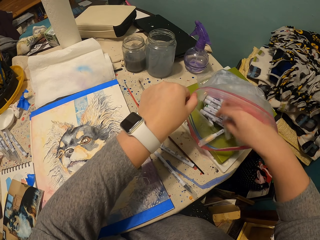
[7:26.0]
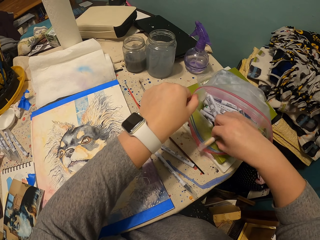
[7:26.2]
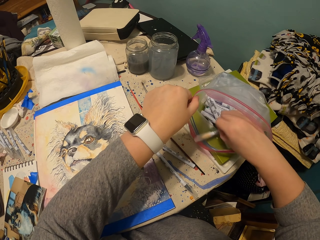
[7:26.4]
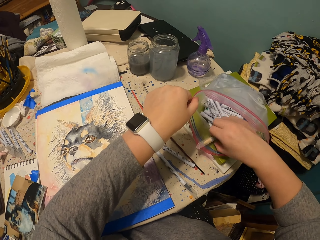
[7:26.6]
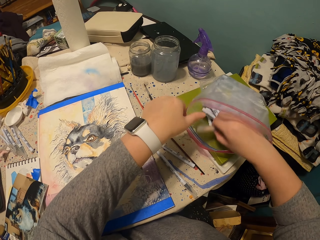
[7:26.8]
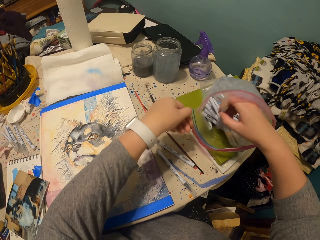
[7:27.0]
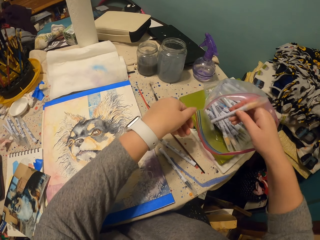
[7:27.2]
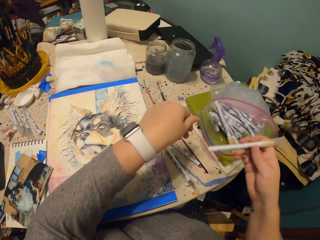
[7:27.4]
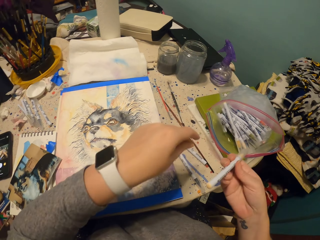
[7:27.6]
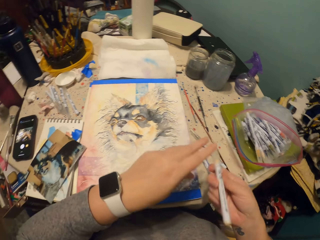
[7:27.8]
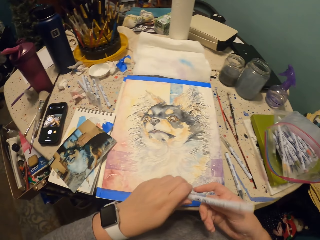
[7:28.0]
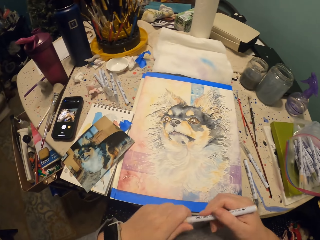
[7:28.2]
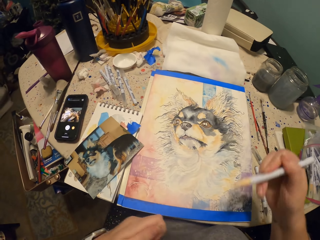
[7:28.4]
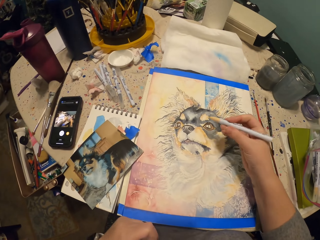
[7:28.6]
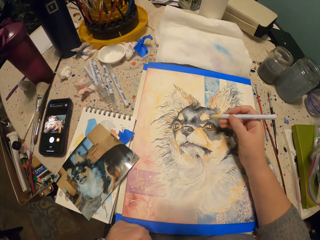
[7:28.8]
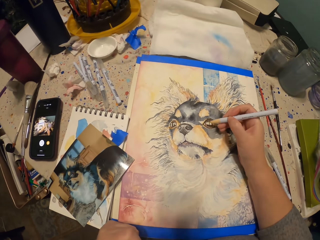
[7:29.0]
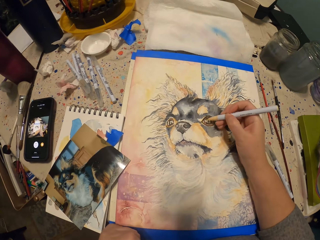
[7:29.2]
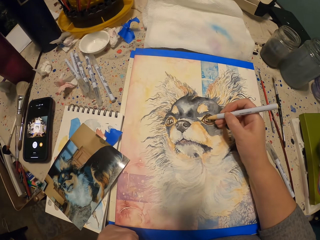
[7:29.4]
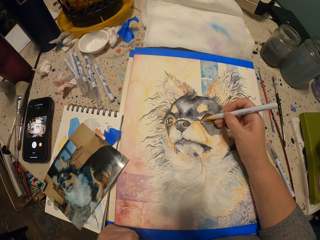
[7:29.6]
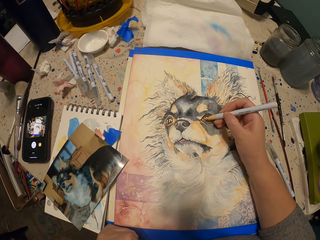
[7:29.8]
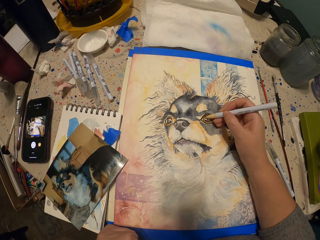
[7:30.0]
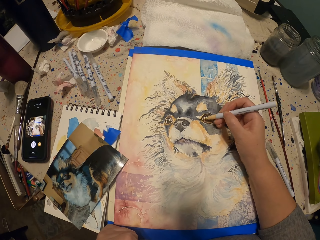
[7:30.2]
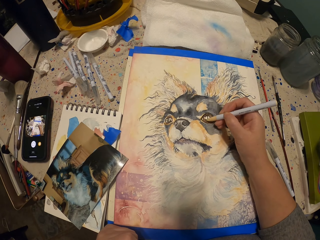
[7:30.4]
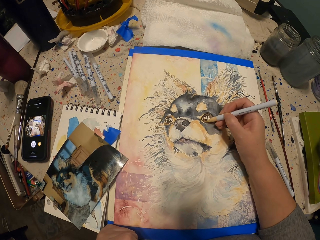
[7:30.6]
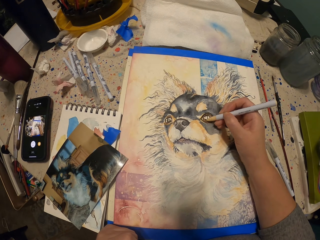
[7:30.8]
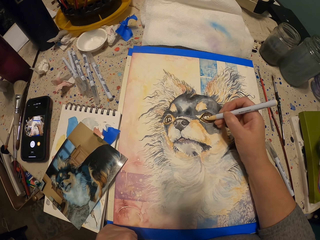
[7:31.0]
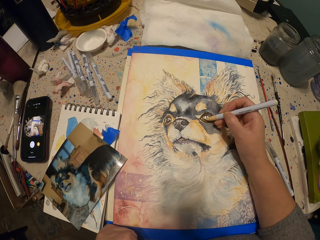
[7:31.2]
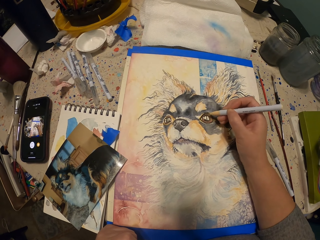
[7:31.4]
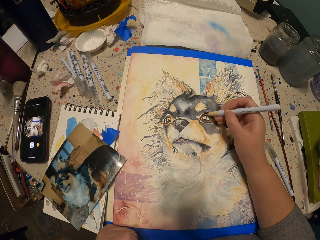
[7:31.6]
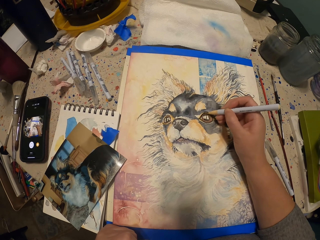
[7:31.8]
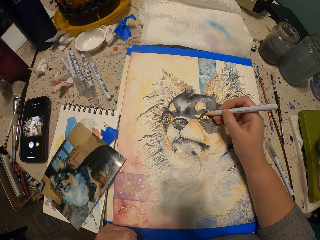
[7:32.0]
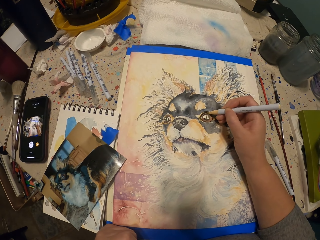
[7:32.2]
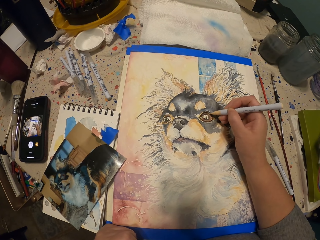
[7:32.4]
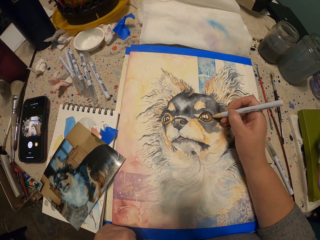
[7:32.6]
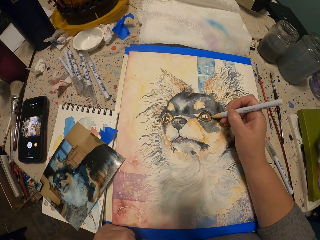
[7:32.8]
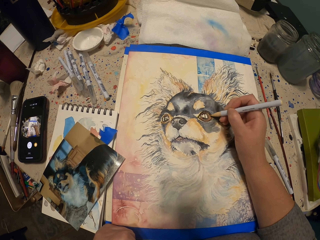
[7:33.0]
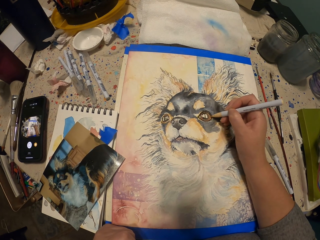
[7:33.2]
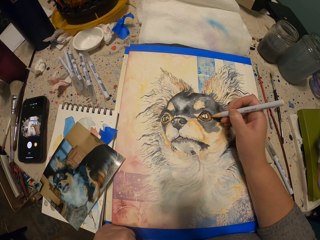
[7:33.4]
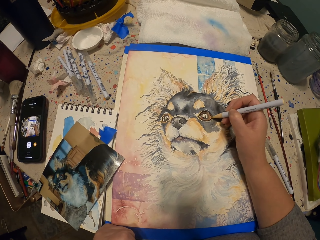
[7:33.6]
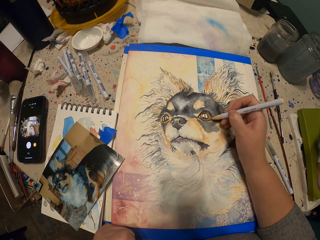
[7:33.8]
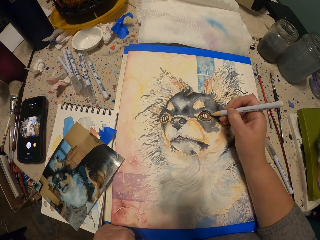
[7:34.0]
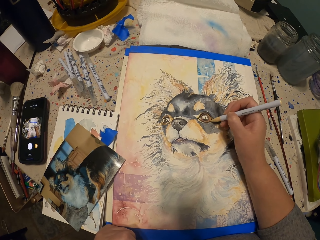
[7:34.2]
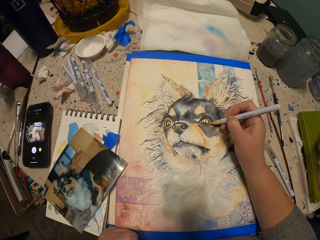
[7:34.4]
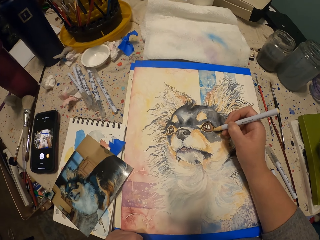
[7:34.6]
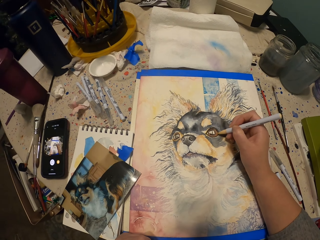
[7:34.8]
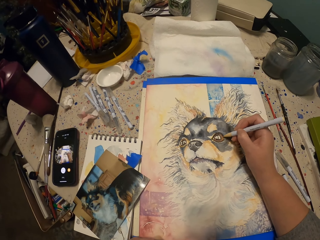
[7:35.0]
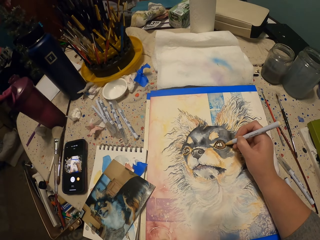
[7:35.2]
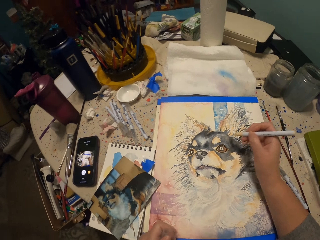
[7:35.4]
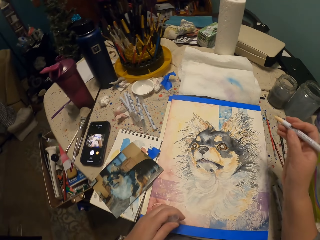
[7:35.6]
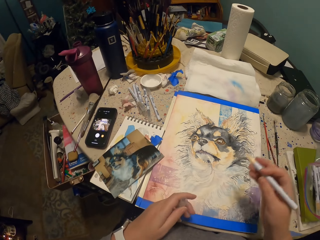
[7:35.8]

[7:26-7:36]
The camera wearer removes the lid. They draw with the pen.

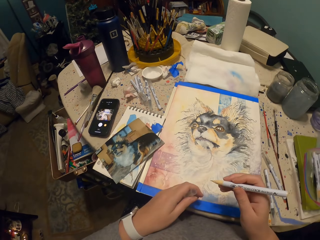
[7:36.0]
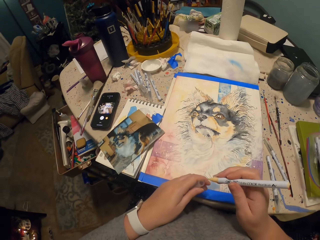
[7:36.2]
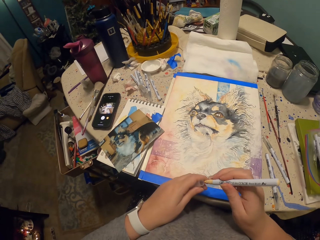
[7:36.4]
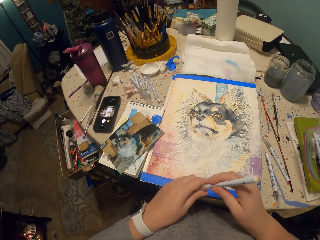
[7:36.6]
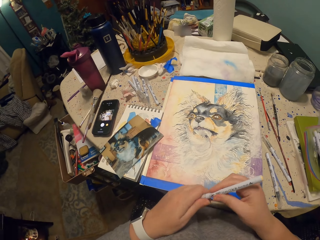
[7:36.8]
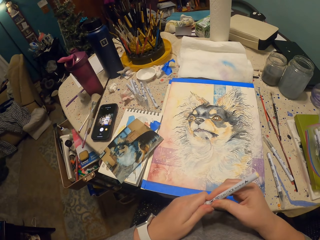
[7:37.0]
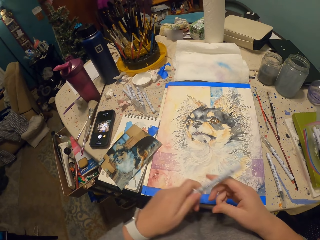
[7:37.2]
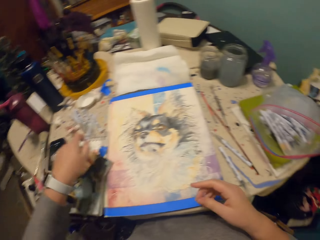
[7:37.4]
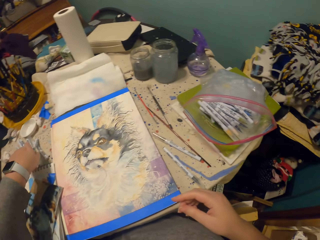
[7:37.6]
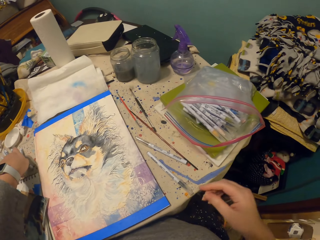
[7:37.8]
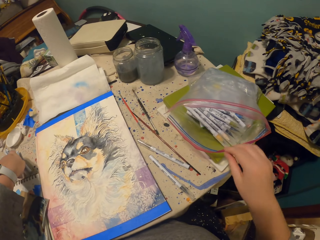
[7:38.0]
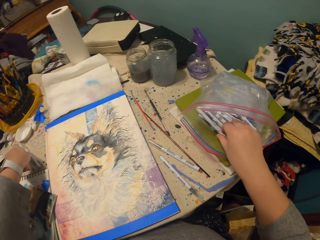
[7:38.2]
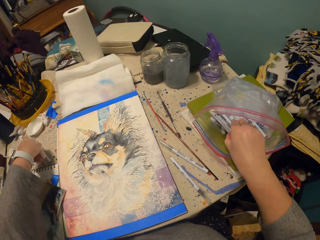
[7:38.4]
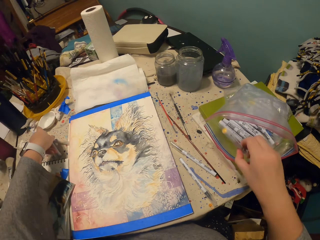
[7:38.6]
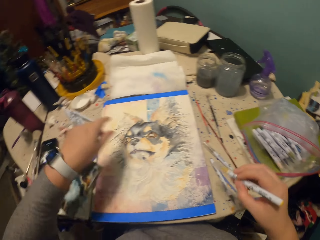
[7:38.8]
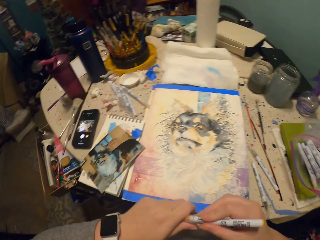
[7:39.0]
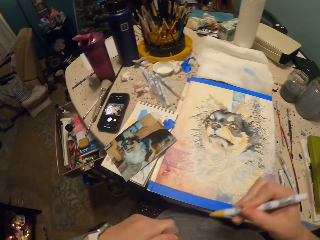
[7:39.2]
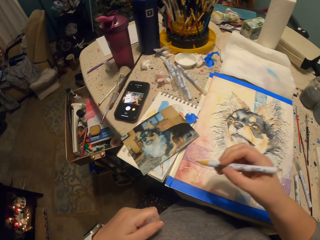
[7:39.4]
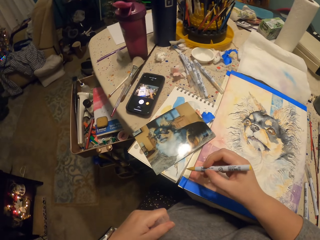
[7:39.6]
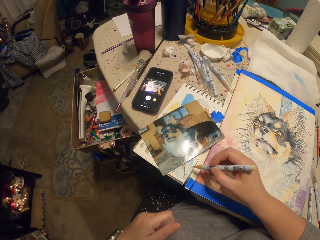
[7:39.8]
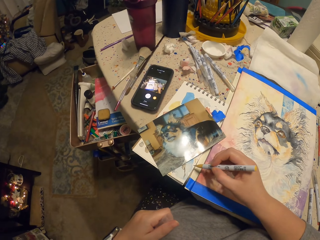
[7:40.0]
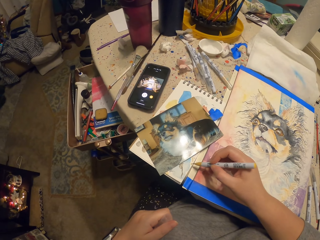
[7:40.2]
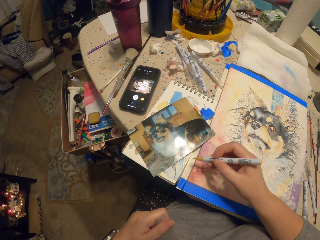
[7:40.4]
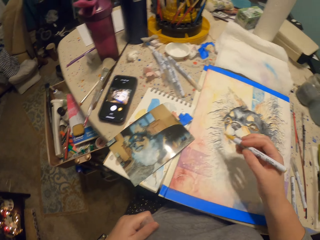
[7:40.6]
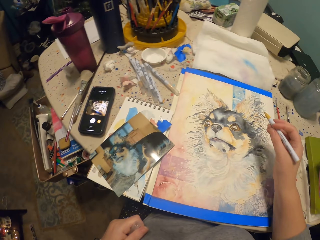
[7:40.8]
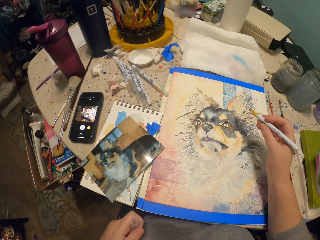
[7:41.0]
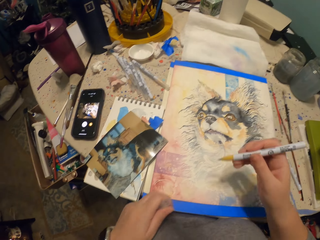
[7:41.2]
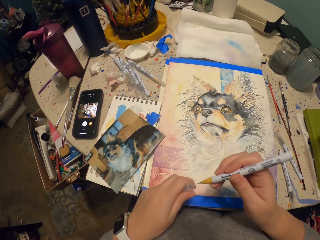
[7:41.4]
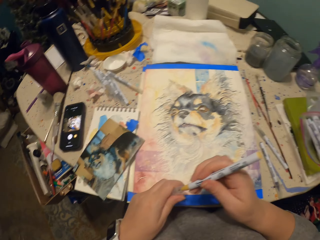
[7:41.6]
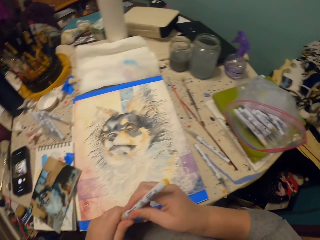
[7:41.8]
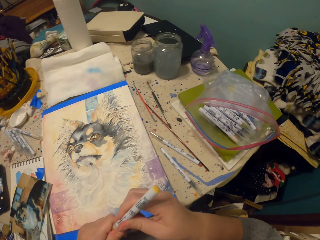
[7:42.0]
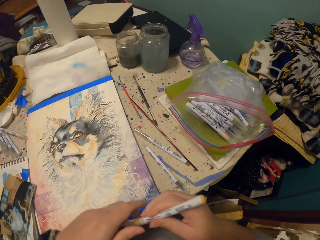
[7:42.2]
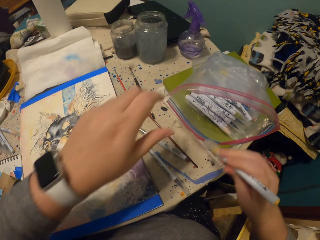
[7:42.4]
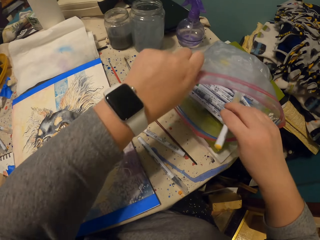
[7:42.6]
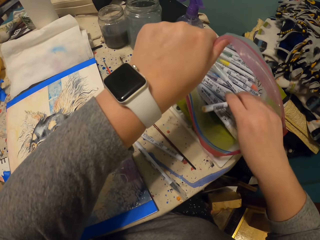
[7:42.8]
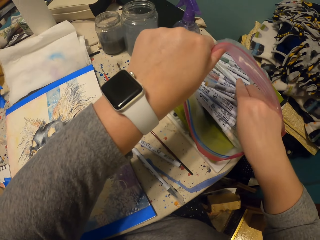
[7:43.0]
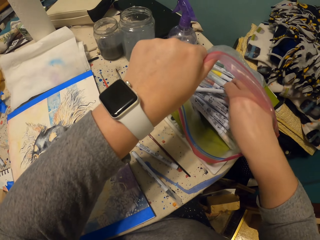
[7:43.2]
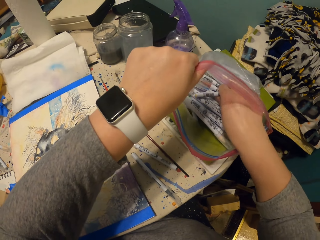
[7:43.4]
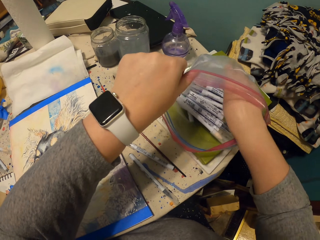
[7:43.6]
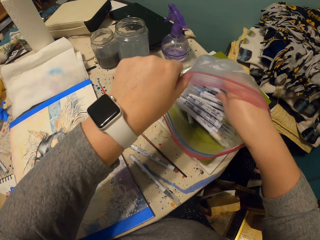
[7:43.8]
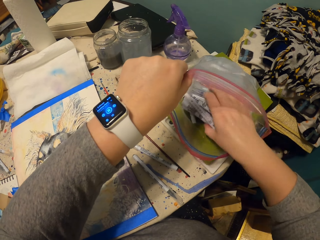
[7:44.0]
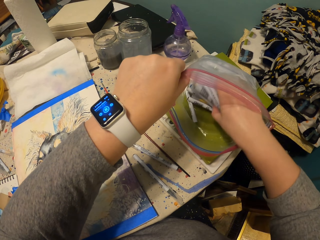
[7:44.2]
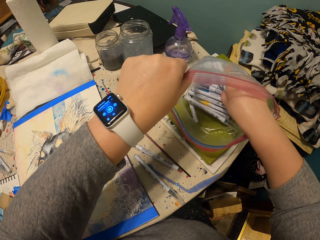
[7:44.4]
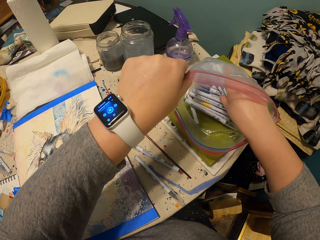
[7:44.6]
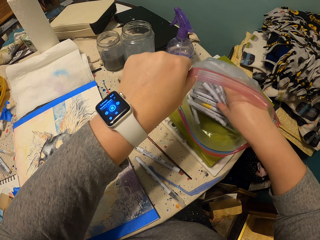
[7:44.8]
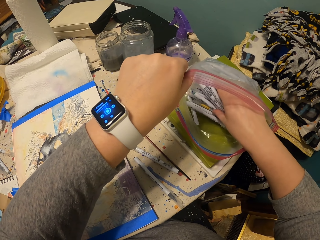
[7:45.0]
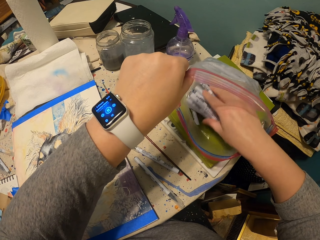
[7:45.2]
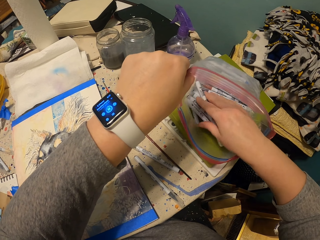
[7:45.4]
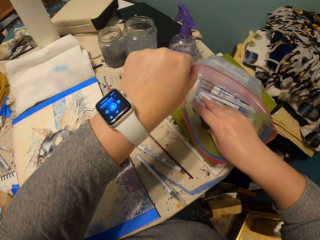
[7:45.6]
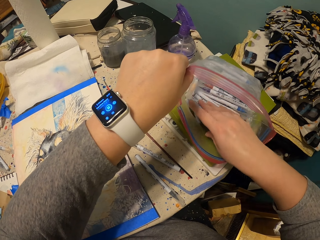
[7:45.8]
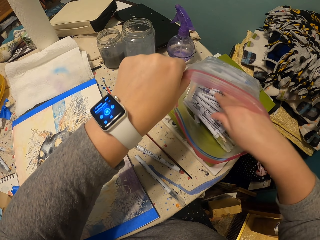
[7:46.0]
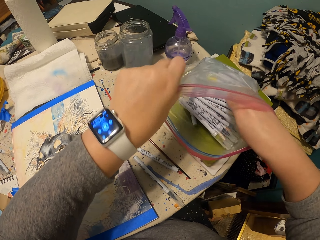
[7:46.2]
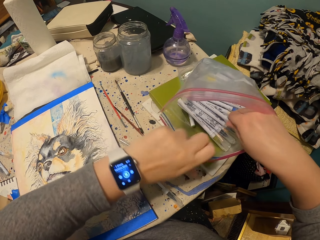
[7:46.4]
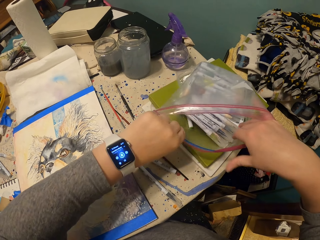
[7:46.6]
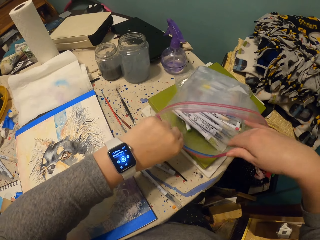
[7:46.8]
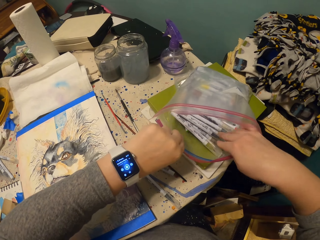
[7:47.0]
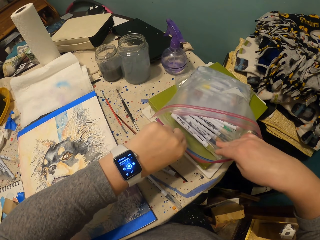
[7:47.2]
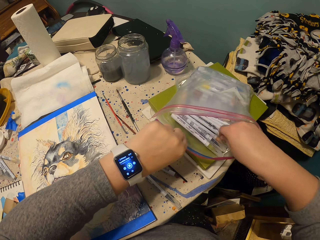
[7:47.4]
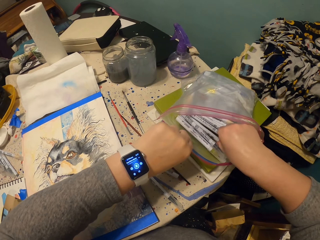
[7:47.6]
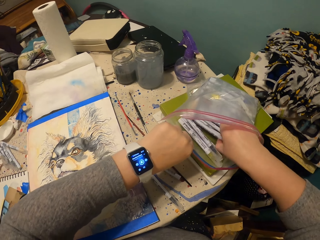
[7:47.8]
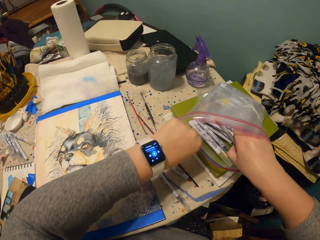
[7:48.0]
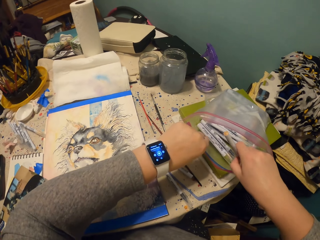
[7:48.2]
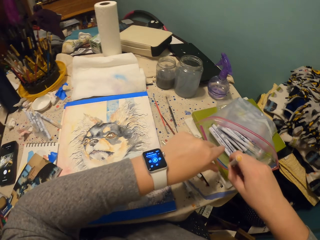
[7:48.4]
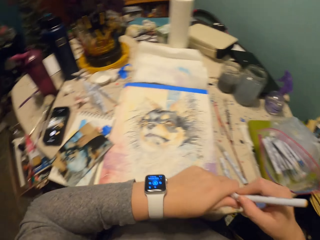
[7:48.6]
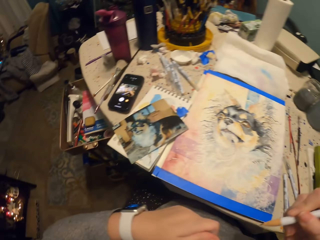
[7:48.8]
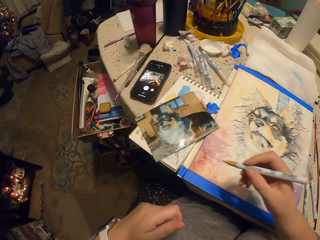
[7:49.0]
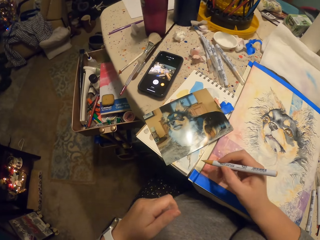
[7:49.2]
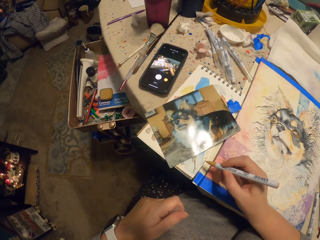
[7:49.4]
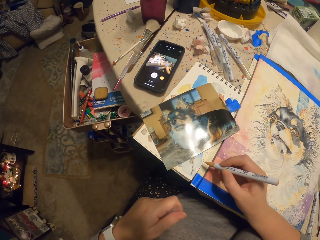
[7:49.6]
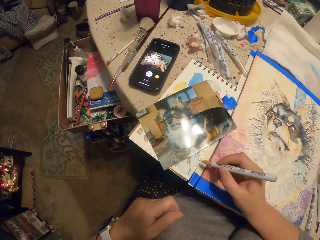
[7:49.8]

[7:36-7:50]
The camera wearer closes the pen with a lid. They put the pen down on the table. They take a pen from a bag or pack. They remove the lid. They write on a book with the pen. They close the pen with the lid. They put the pen back in the pack. They shuffle the pen inside the bag. They pick up a pen from the bag. They remove the lid.
